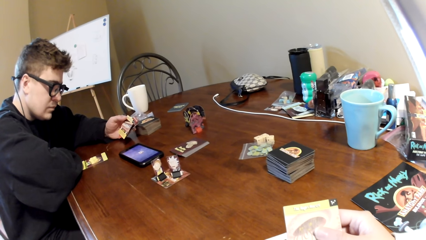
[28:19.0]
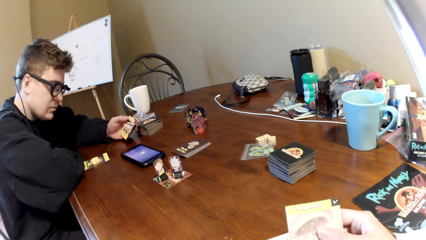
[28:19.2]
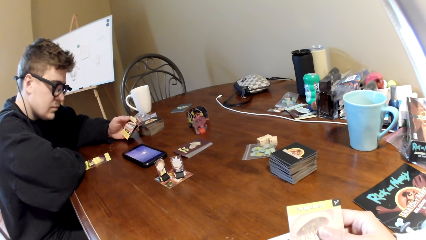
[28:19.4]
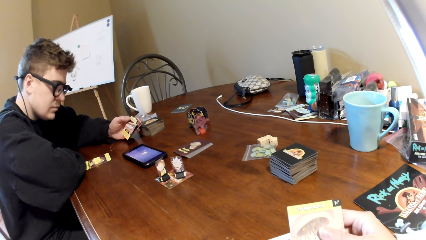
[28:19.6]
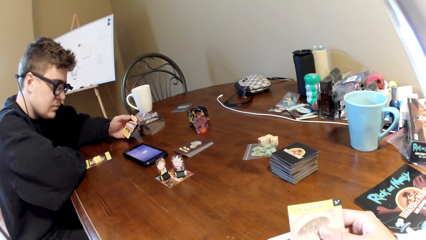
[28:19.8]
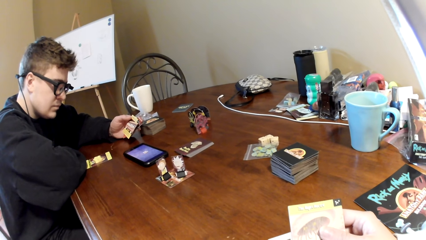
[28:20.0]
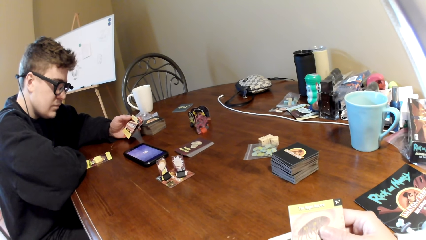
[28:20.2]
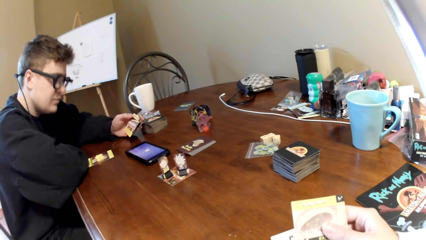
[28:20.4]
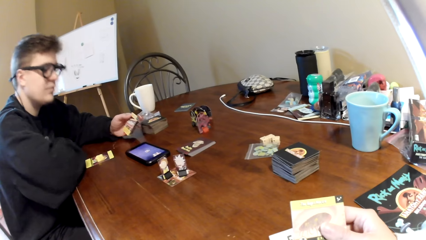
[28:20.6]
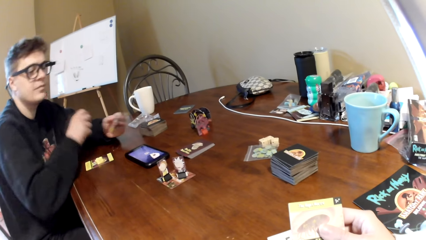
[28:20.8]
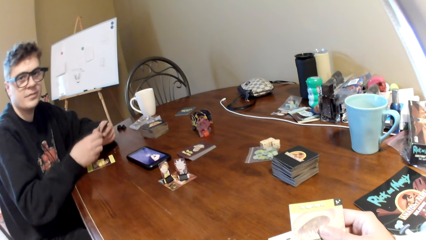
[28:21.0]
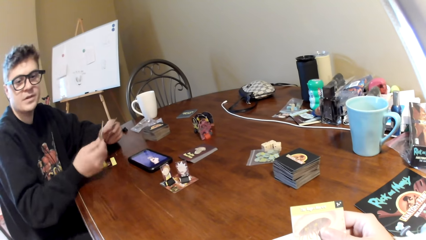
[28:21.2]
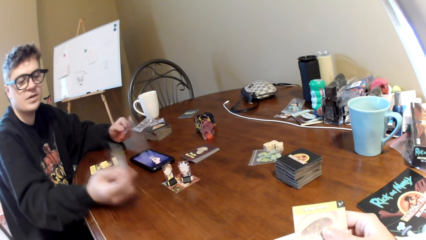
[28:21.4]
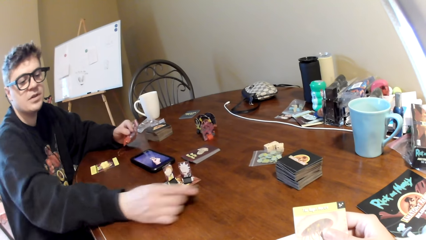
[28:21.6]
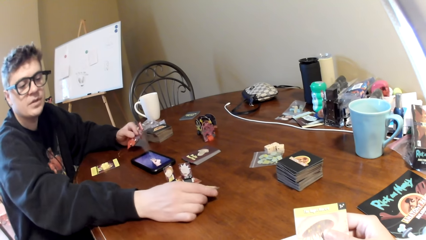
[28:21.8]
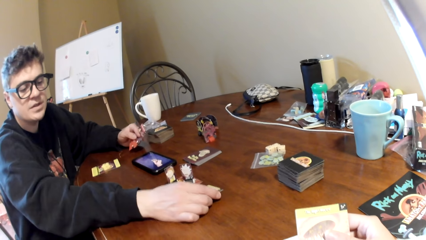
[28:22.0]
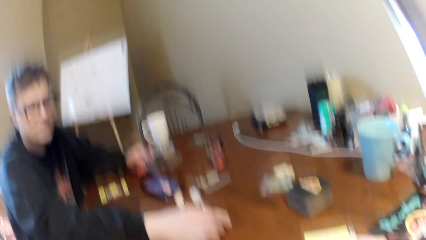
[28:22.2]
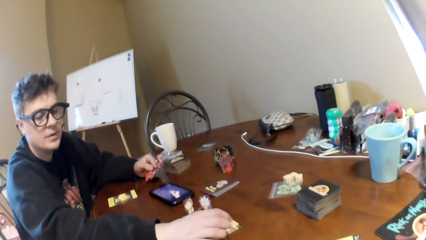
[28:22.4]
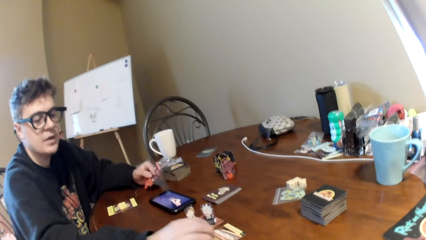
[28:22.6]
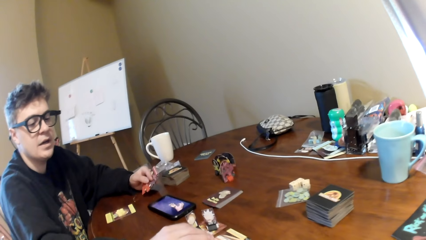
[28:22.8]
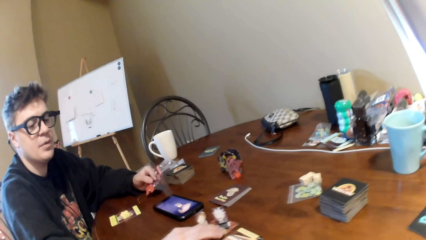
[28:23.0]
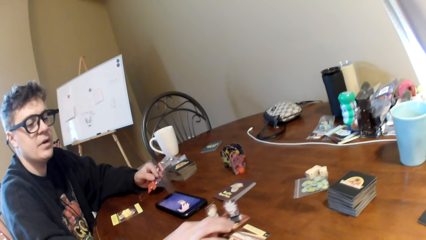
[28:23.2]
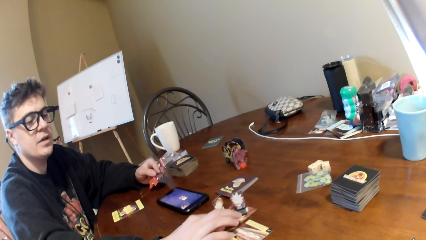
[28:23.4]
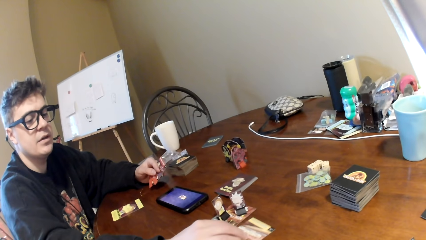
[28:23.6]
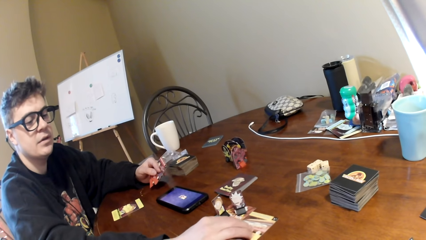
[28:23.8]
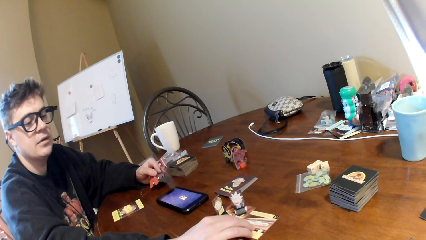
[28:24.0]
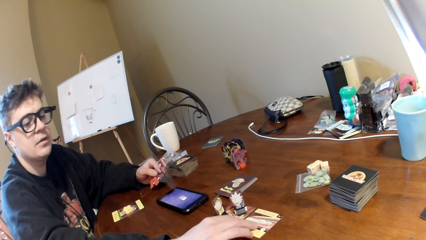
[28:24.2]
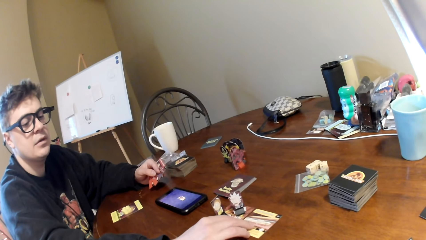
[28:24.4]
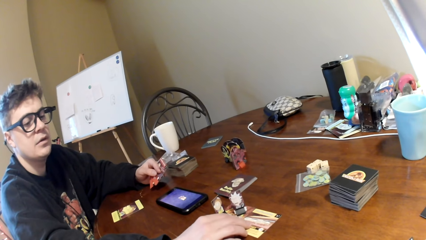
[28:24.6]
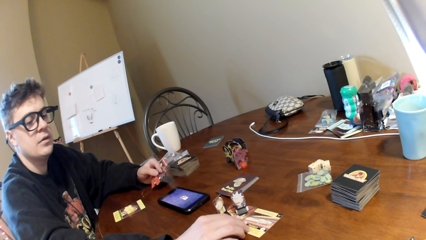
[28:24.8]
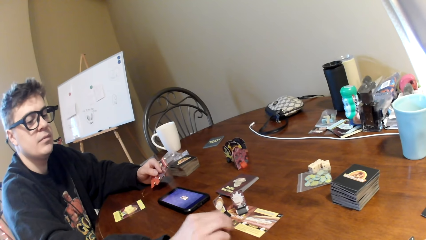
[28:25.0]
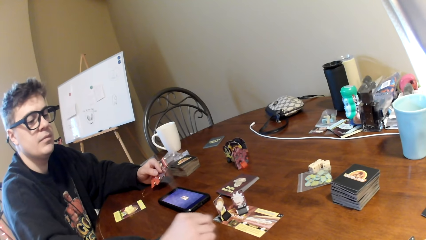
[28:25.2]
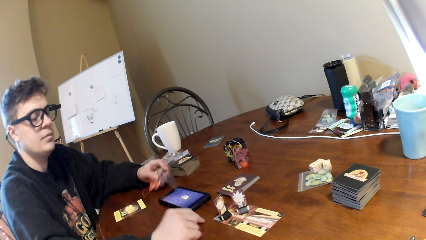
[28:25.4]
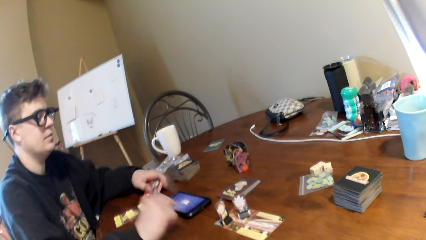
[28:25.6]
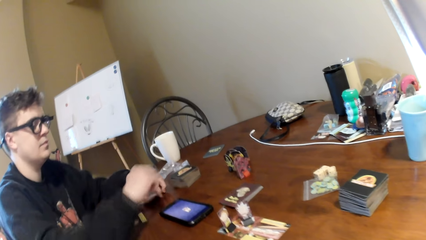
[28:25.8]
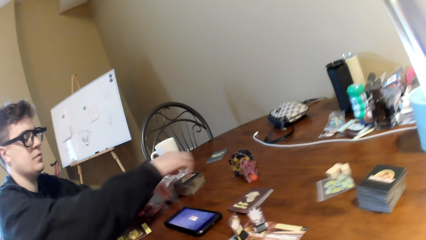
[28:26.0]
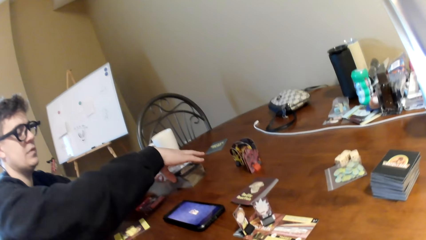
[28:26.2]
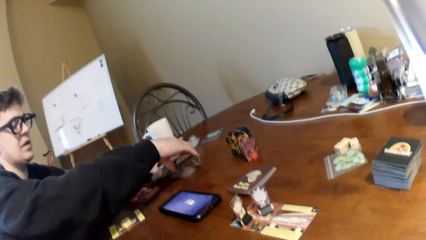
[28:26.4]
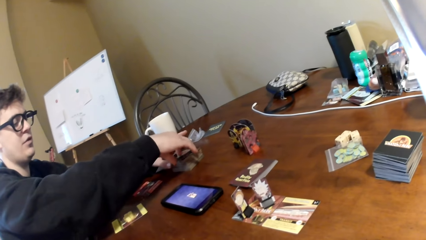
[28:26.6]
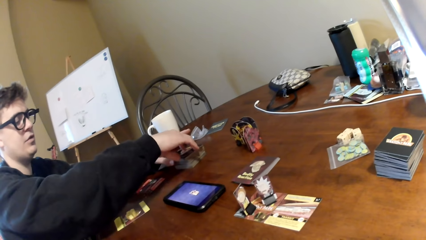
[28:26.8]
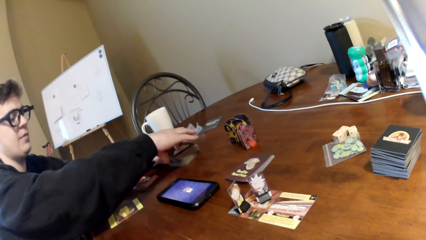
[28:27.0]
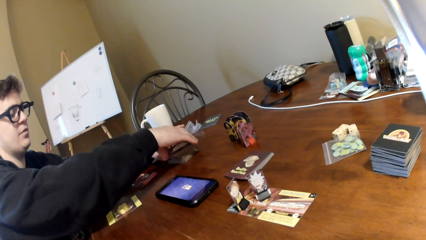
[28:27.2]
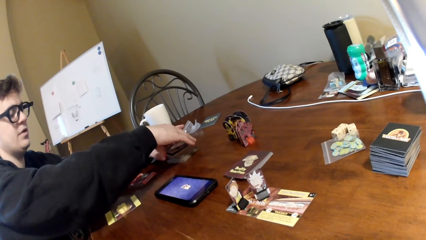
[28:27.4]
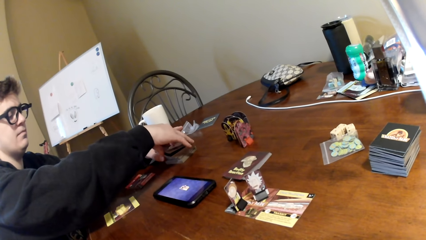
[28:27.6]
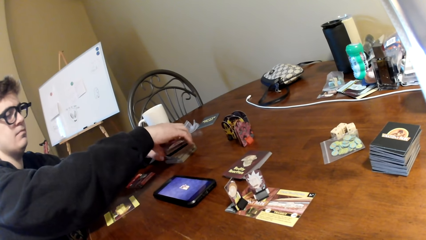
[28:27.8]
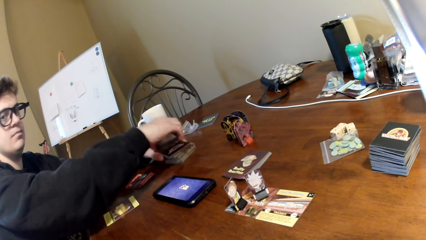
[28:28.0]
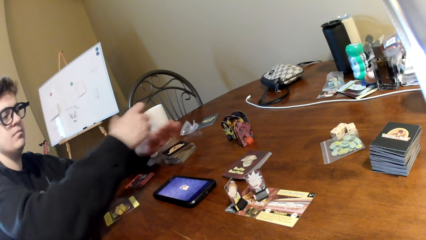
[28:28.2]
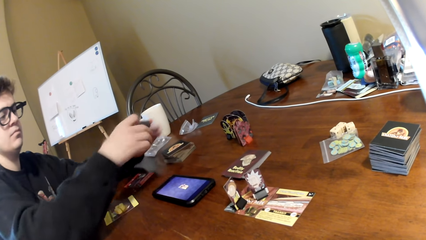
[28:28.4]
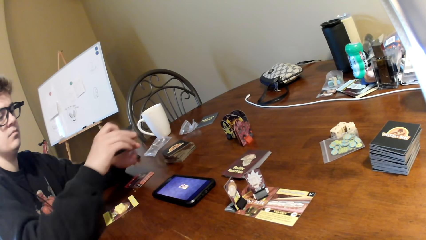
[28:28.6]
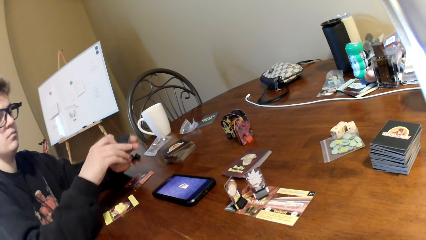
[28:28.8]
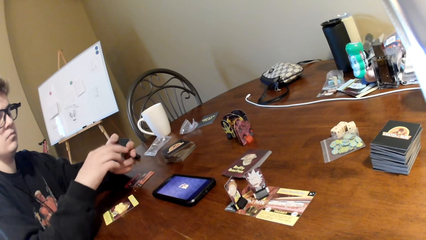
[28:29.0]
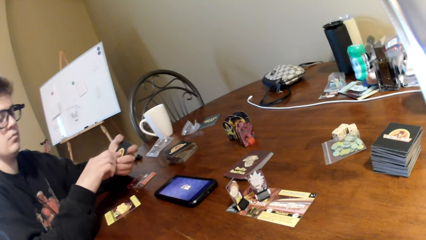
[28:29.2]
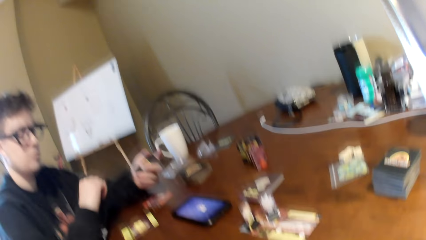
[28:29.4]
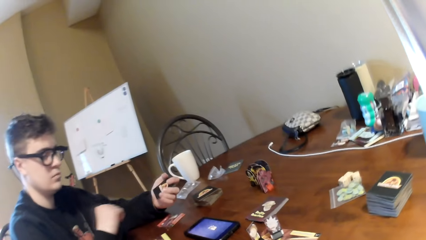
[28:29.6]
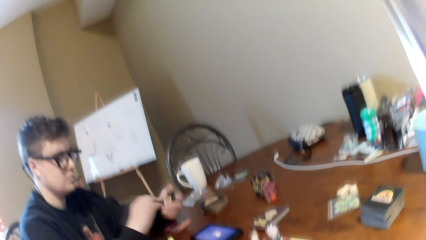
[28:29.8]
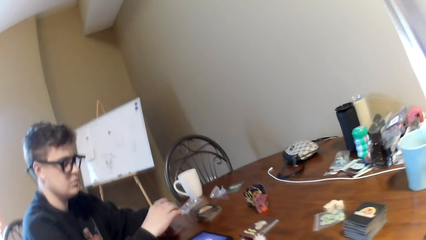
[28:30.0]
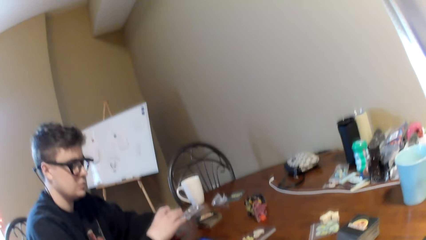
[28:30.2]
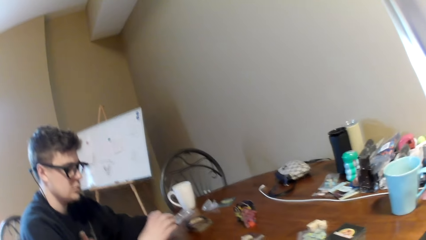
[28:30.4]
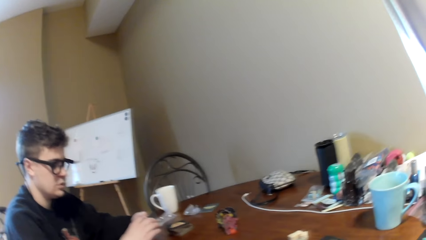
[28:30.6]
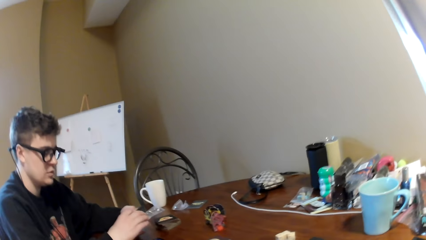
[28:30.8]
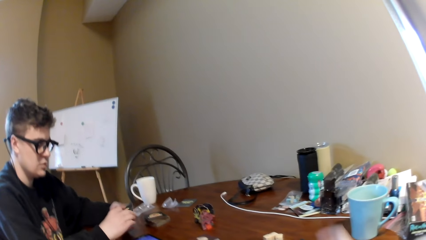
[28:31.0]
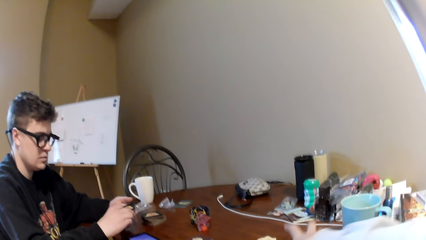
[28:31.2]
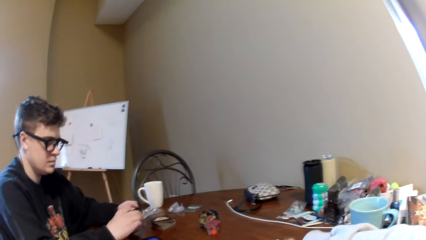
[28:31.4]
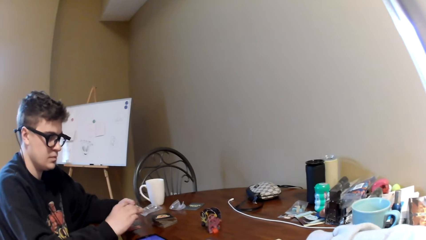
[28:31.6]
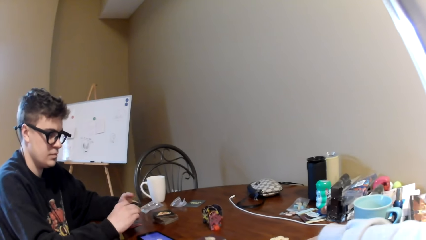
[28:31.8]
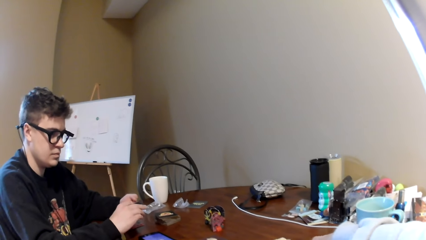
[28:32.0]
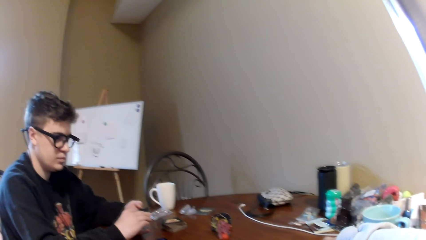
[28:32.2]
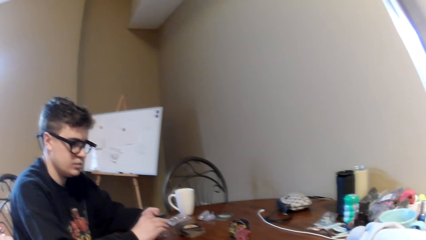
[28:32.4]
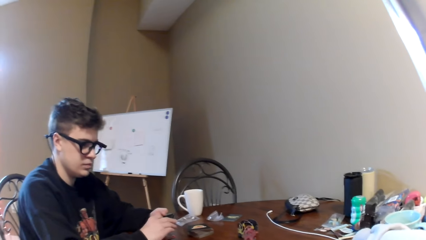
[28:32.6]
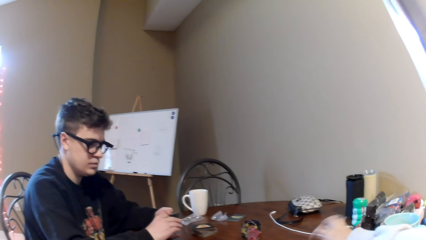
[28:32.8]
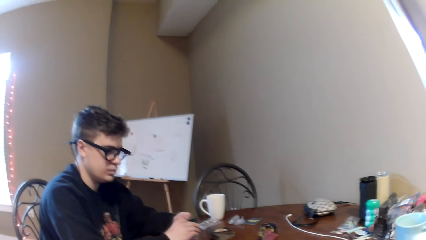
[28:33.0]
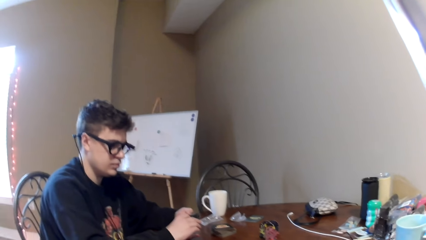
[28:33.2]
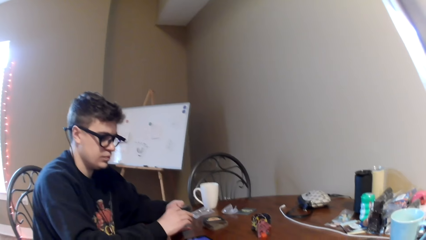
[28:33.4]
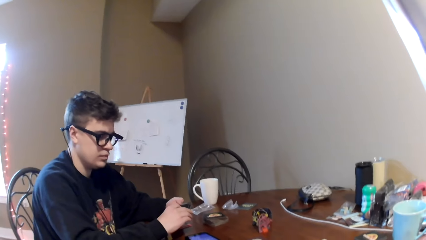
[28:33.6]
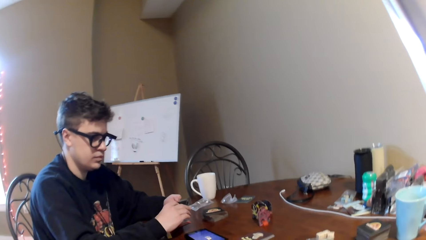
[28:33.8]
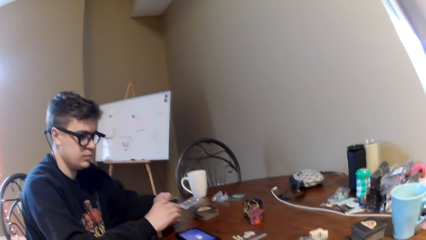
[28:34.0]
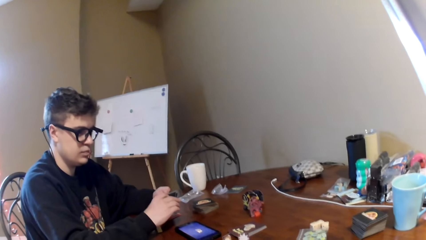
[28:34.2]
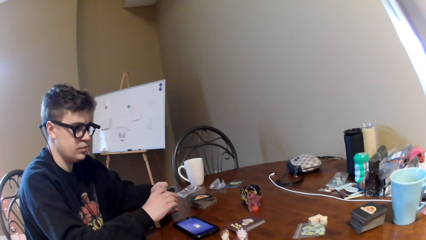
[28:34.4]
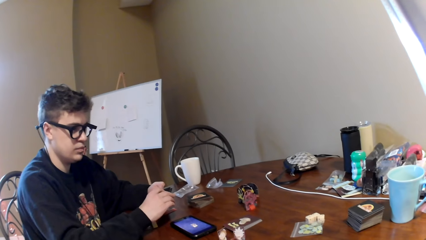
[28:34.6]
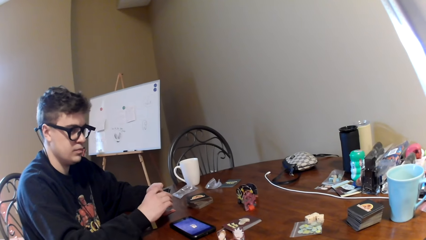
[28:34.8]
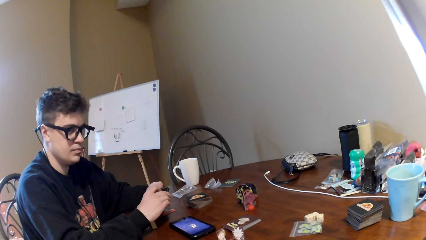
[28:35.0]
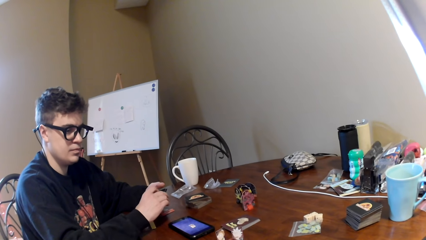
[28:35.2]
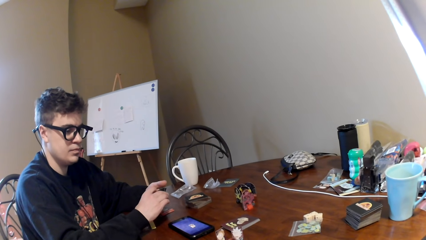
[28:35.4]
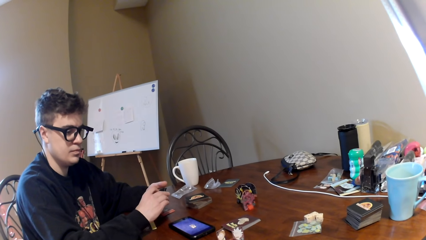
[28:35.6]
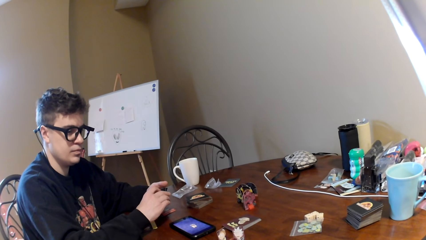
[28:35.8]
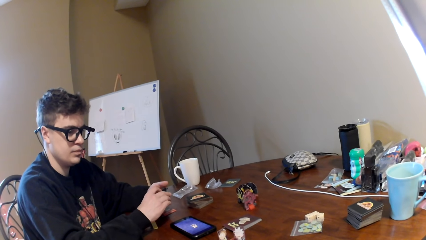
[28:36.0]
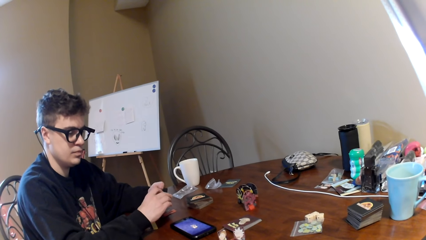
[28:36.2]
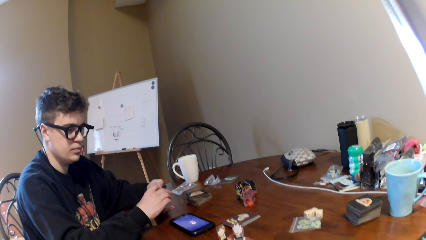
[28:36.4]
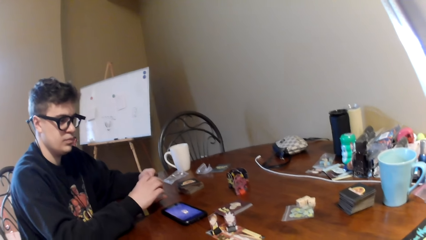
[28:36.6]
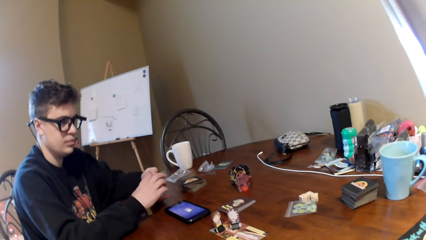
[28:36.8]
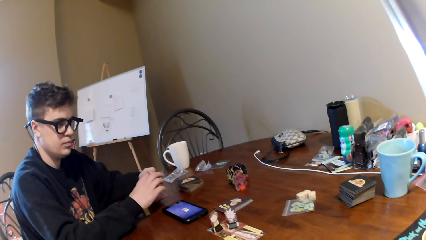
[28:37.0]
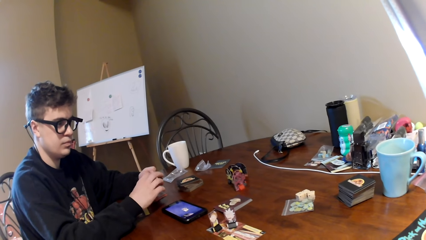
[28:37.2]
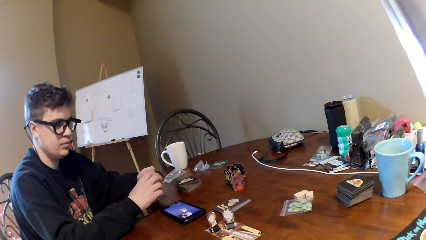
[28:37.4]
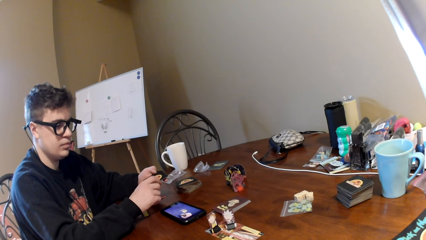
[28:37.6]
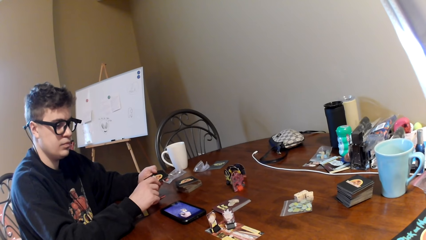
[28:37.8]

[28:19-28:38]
The man pulls a playing card, holds the card with the other hand, moves his hand on the table, places the playing card on the table, converses with the camera wearer, and moves the card. The man moves the right hand, touches the playing card, lifts the playing cards, and holds the cards. The camera wearer looks around. He moves his hand on the table. The man looks at the playing cards. The camera wearer looks at the cards on the table.
